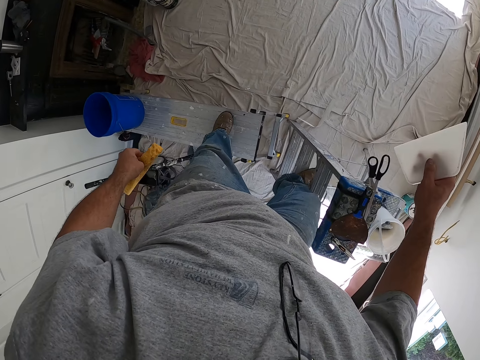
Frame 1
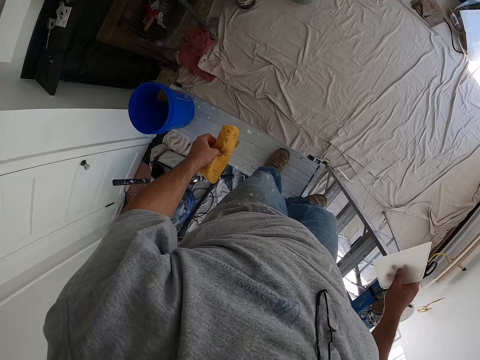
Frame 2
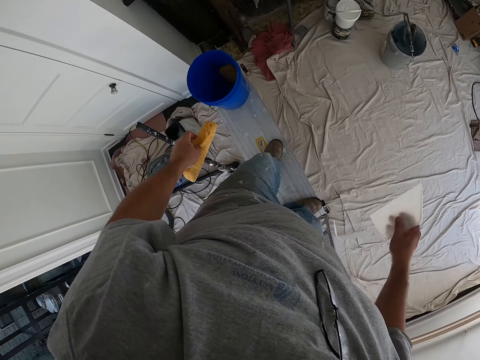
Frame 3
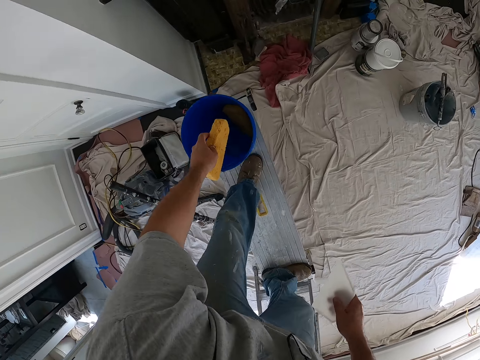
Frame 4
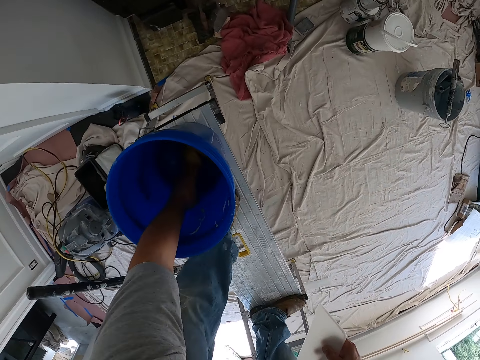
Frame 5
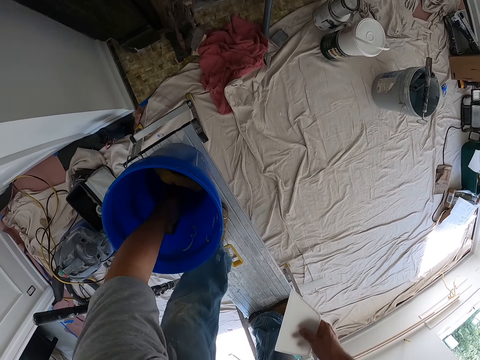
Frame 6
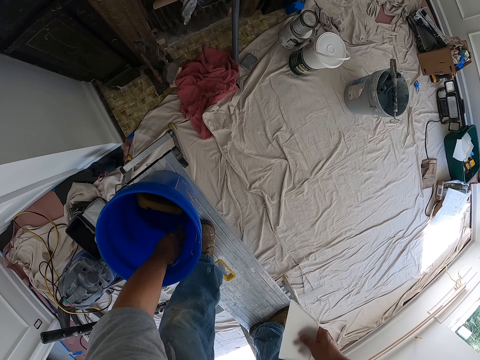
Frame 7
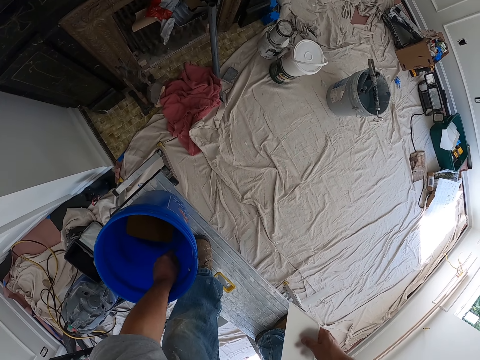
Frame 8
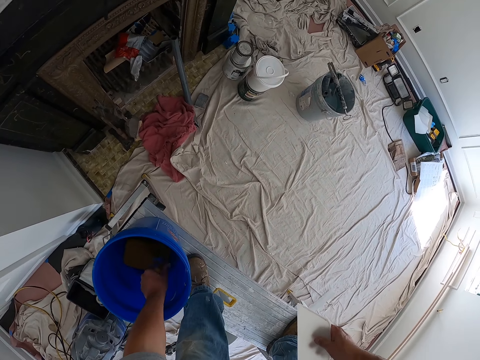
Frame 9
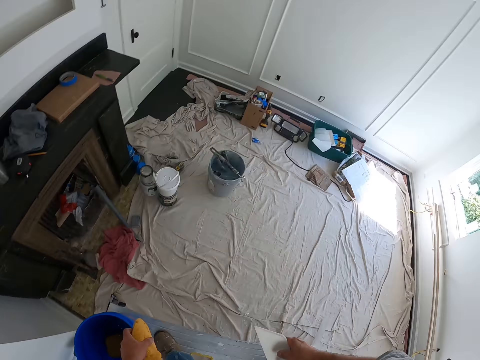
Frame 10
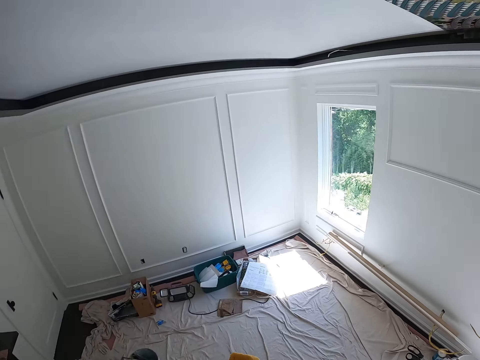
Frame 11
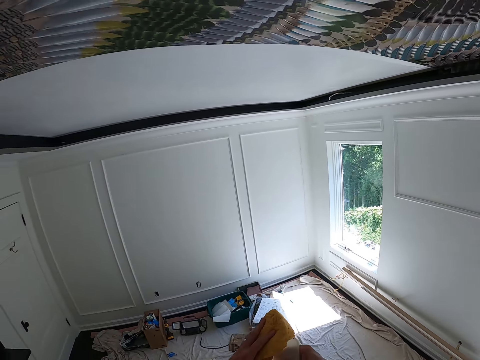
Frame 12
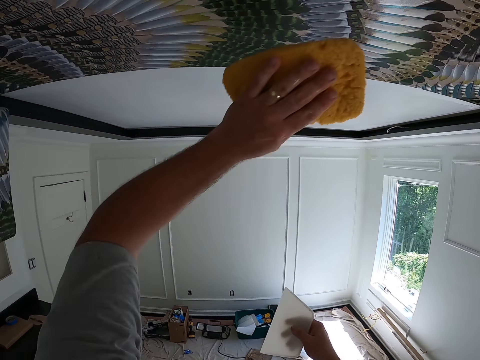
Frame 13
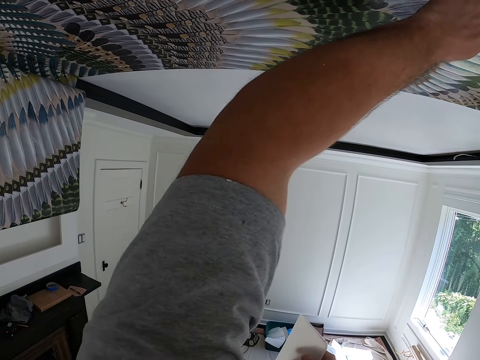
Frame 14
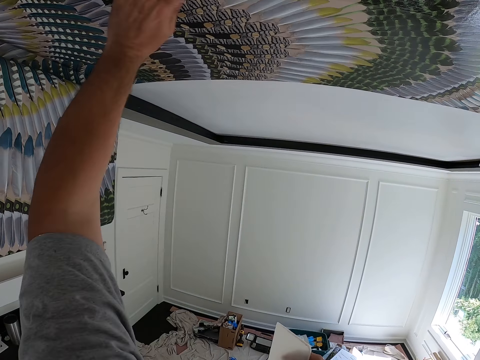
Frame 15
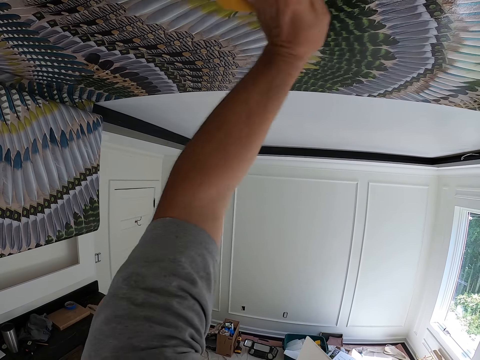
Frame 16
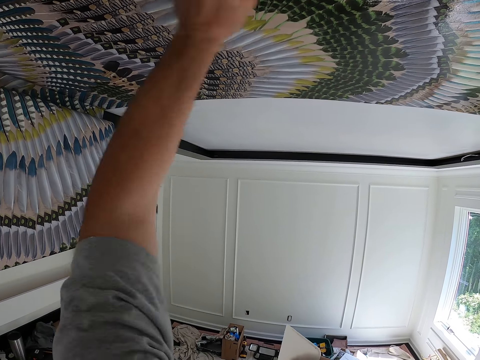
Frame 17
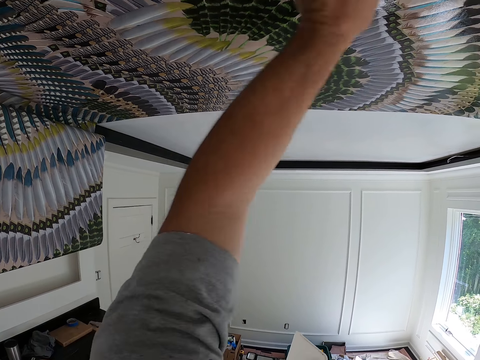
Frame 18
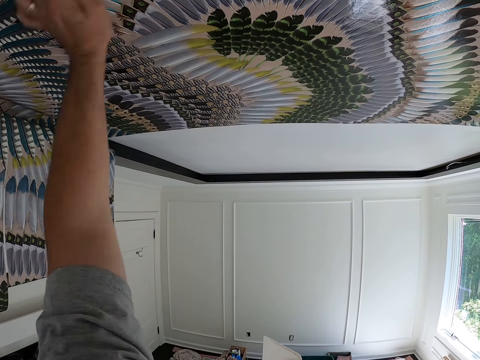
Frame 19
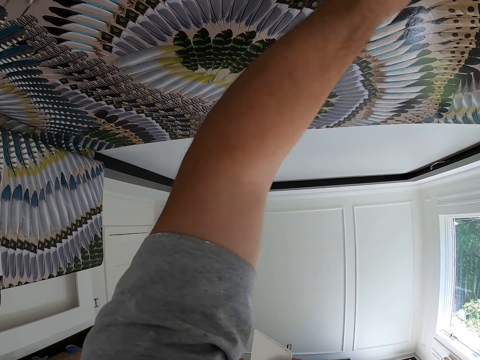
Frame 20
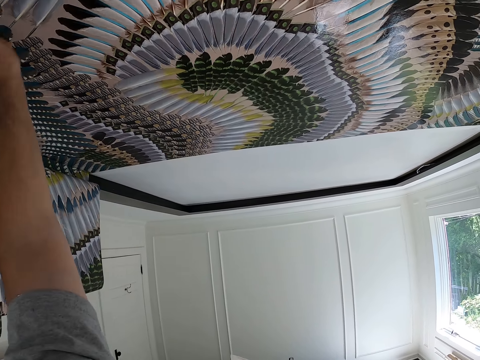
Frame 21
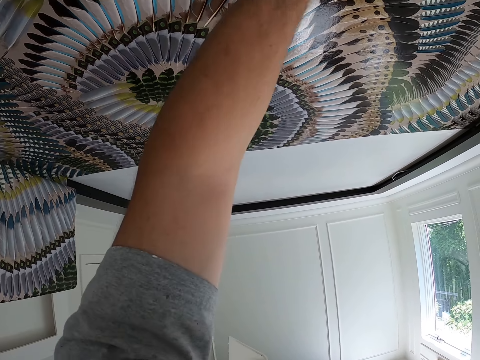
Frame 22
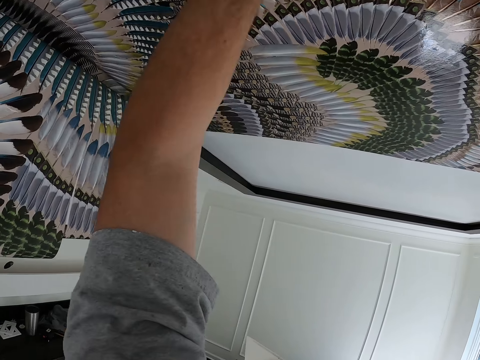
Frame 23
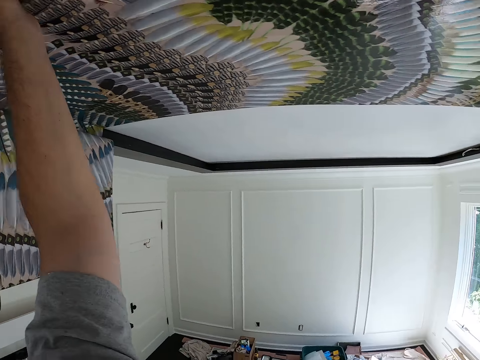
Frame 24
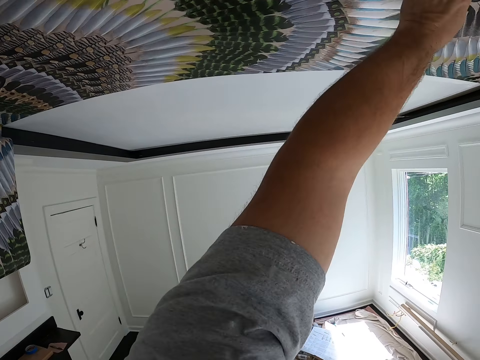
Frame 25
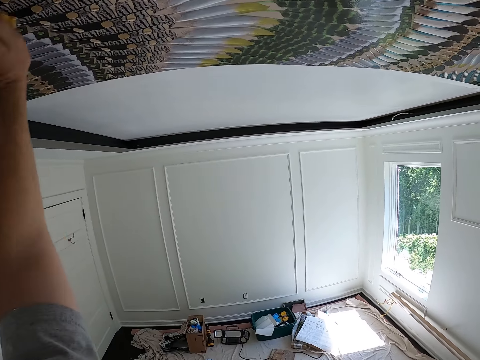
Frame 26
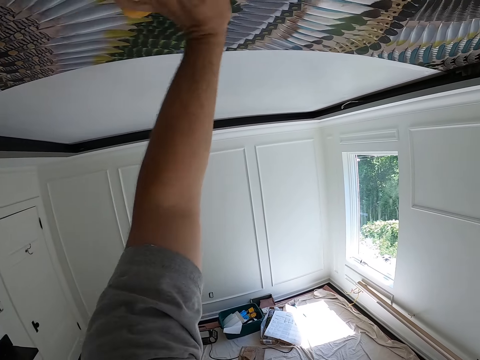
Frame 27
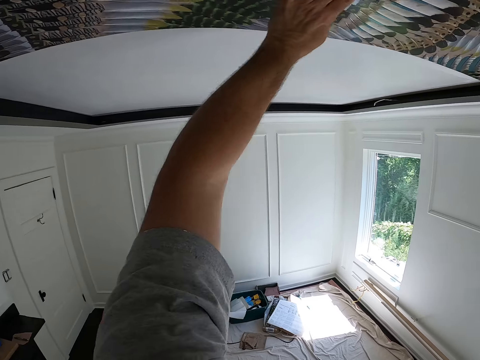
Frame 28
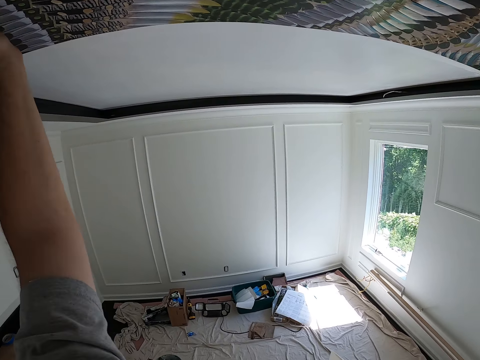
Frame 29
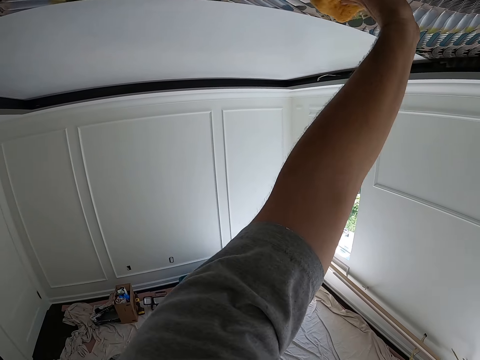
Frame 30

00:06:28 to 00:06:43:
The camera wearer steps on another ladder. He rinses the foam in the blue bucket. He walks on the ladder towards the bucket. He squeezes the foam with his left hand. He continues wiping the surface of the wallpaper with the foam.

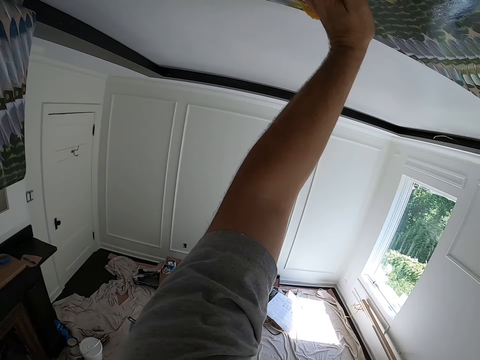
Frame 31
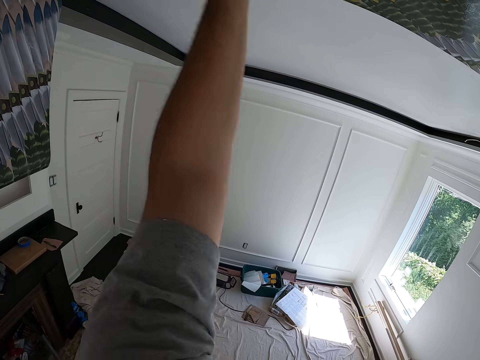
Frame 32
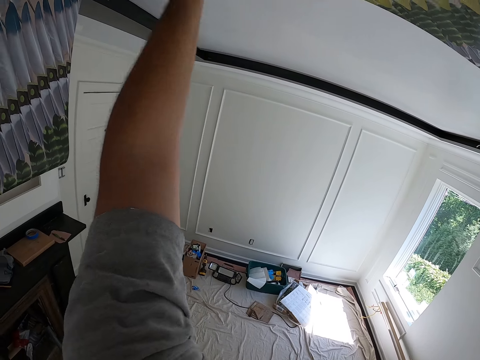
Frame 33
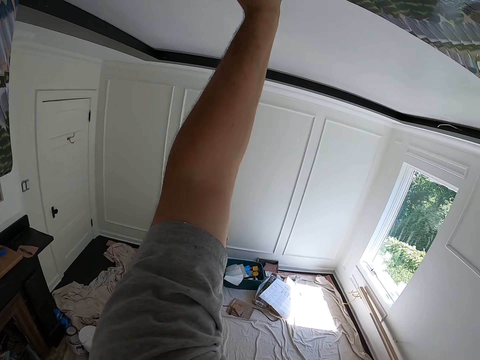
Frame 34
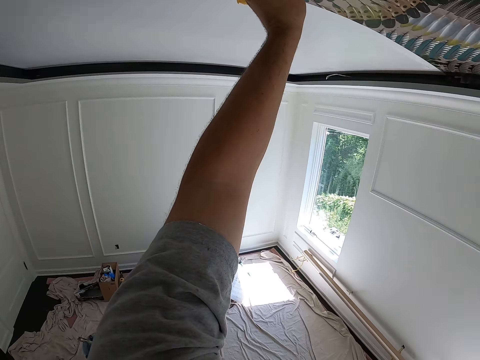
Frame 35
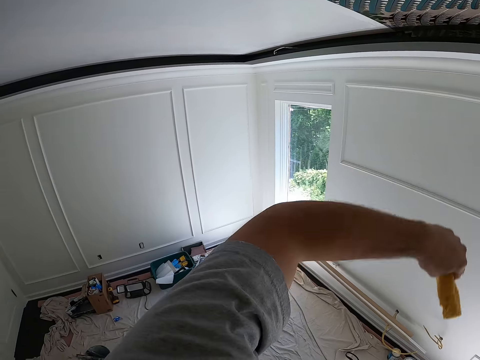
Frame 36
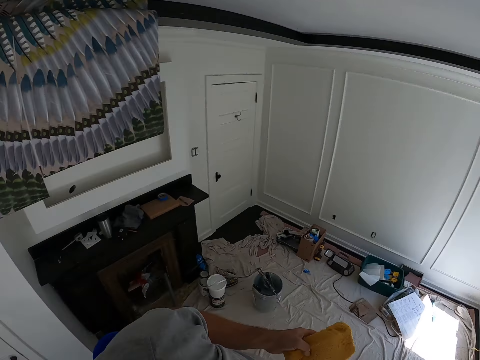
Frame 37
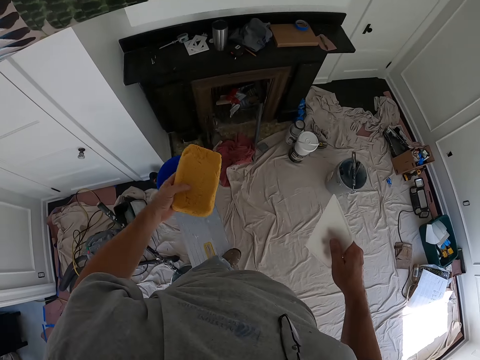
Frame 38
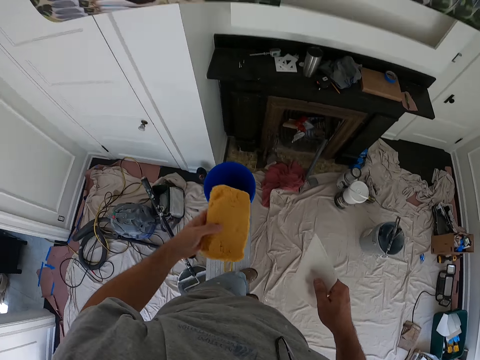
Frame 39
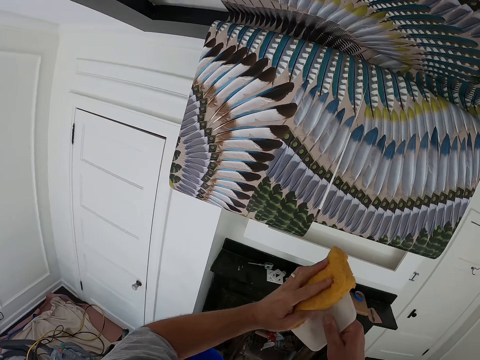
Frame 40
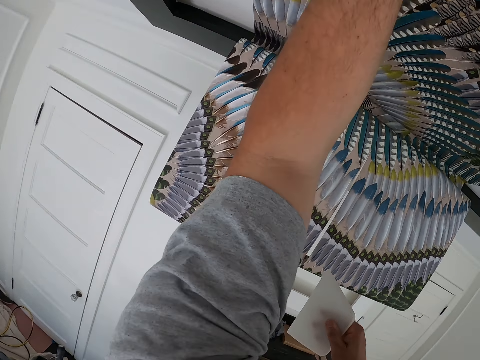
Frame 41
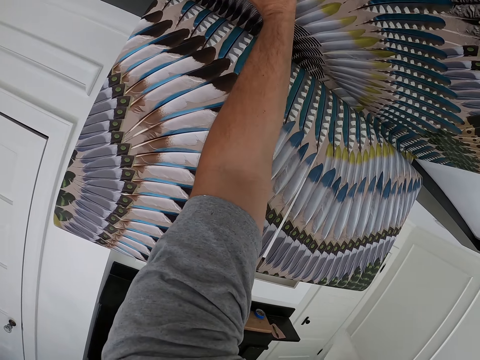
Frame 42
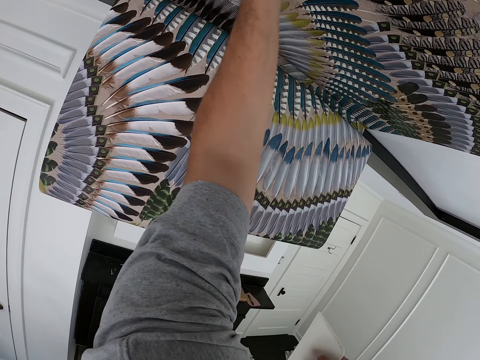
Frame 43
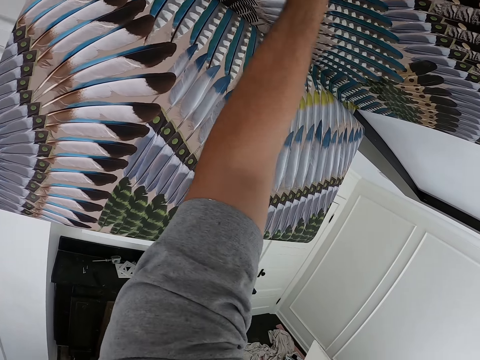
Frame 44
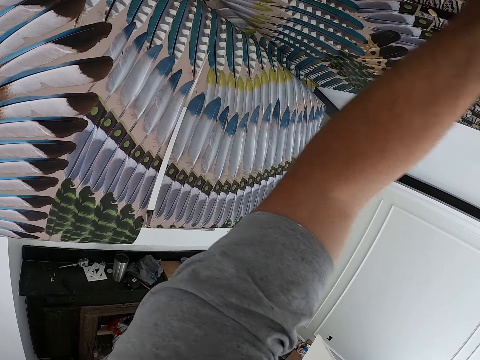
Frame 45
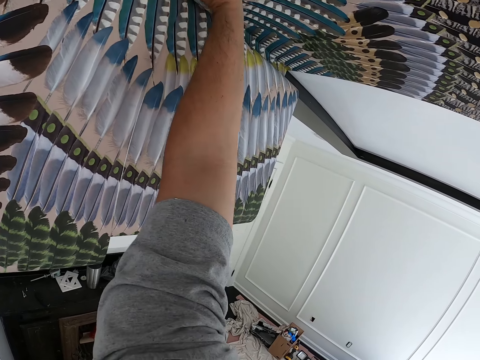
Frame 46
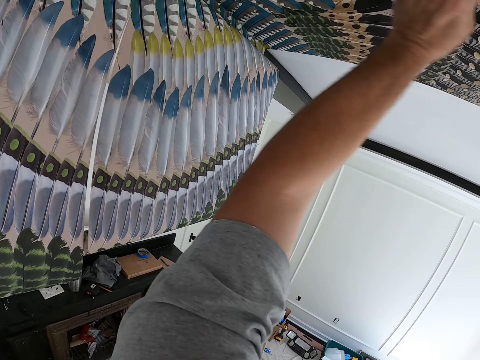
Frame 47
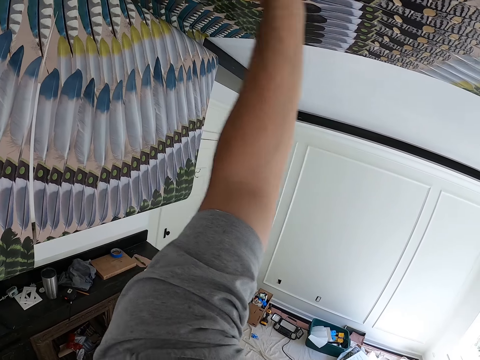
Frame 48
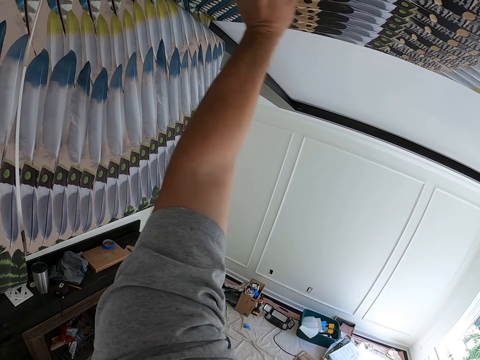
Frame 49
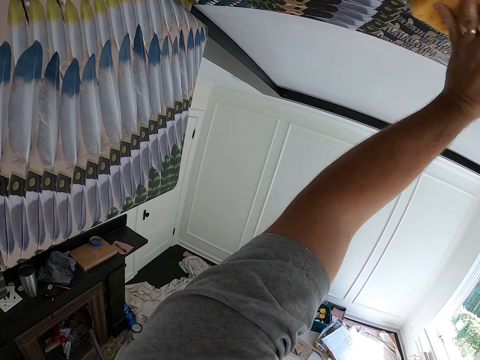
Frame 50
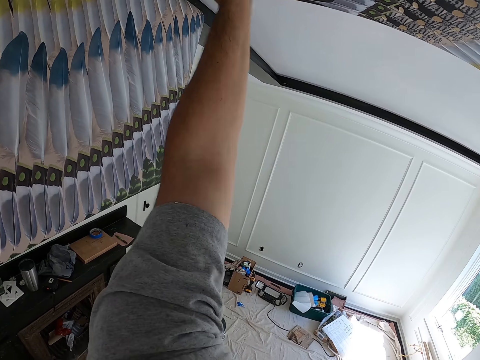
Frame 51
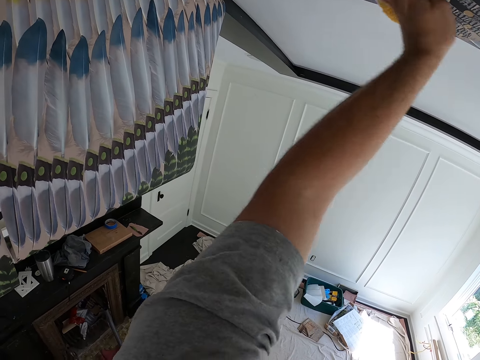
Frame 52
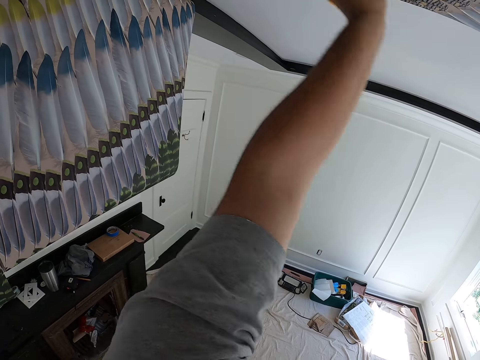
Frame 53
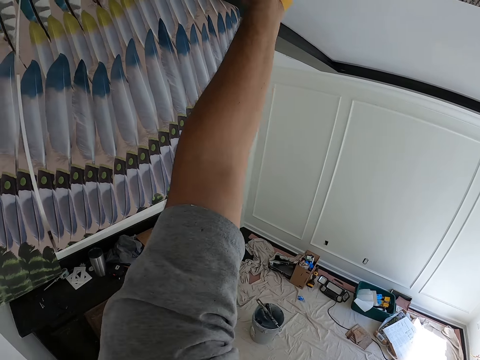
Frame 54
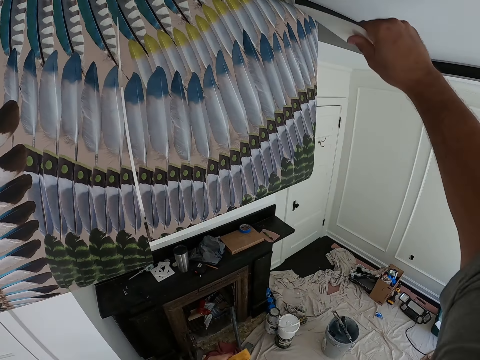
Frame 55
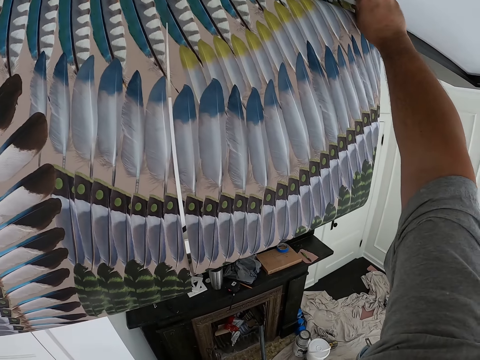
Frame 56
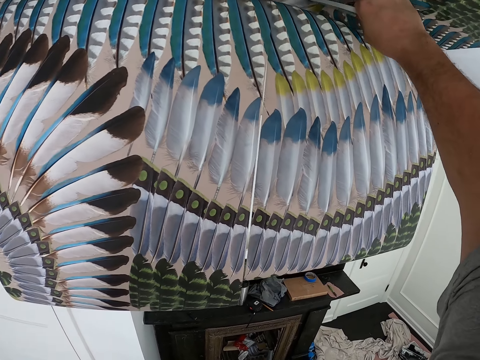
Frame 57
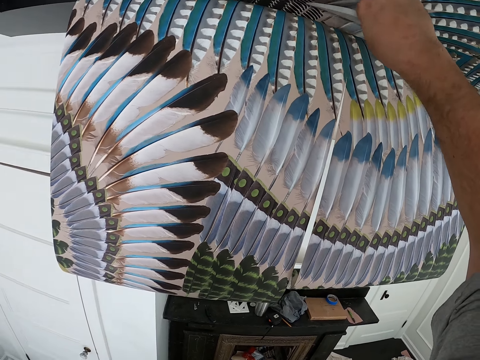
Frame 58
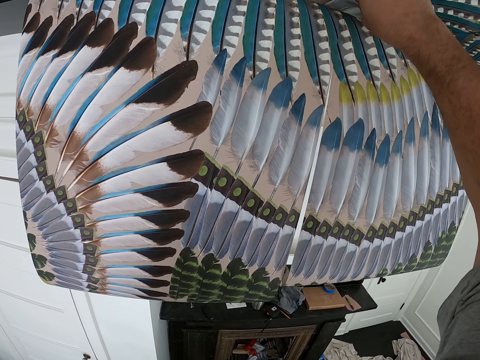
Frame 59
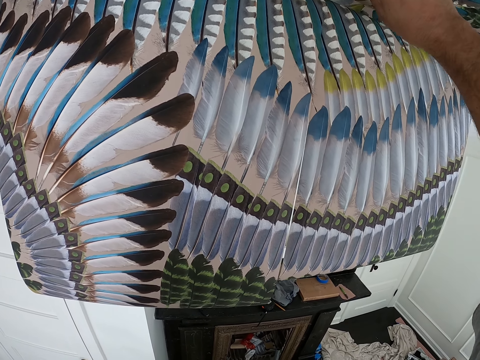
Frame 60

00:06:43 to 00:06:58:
The camera wearer looks in the direction of the blue bucket. They turn around the house. They continue wiping the surface of the wallpaper with the foam. They push the wallpaper further into the ceiling with the squeegee. They fit the wallpaper.
